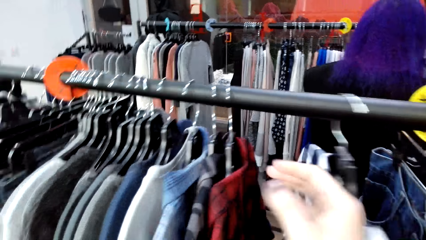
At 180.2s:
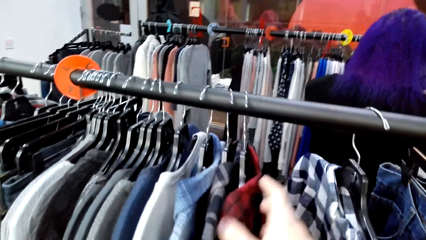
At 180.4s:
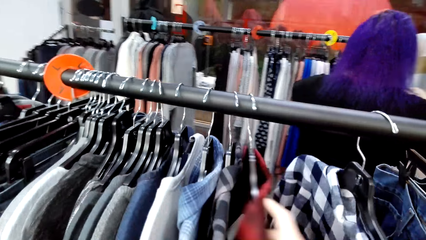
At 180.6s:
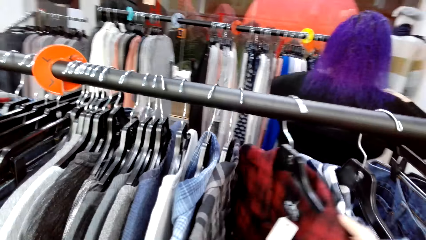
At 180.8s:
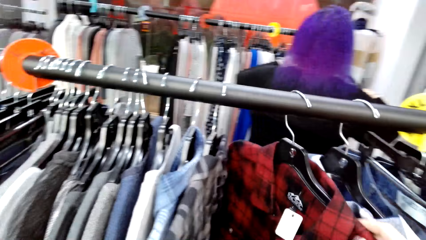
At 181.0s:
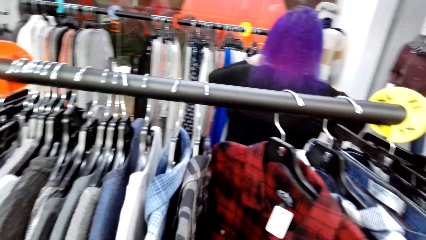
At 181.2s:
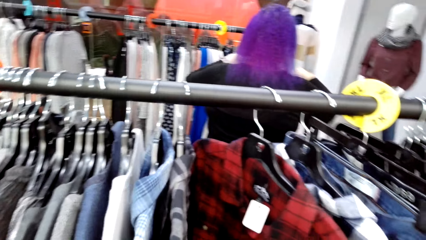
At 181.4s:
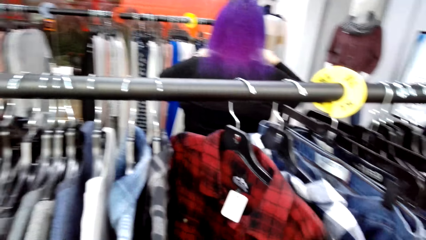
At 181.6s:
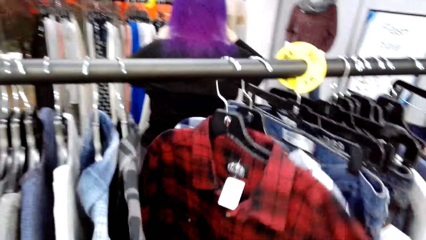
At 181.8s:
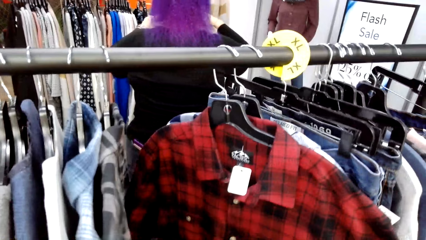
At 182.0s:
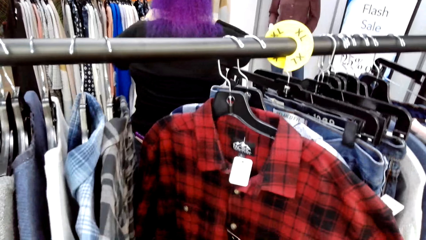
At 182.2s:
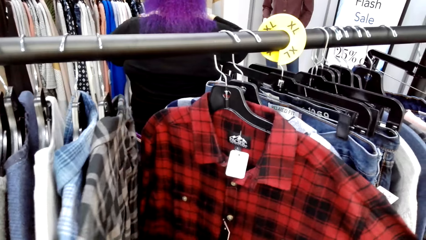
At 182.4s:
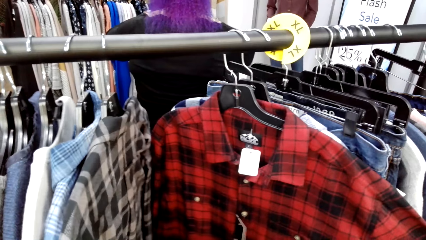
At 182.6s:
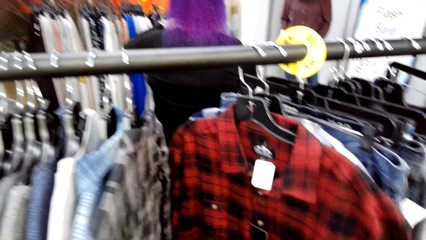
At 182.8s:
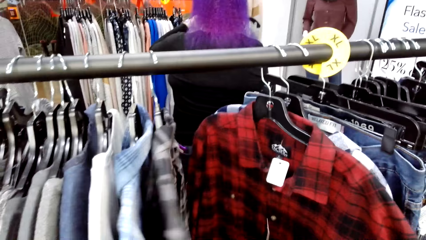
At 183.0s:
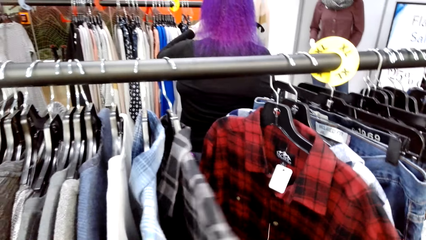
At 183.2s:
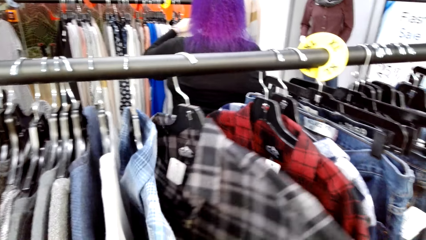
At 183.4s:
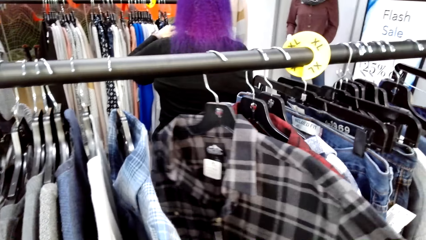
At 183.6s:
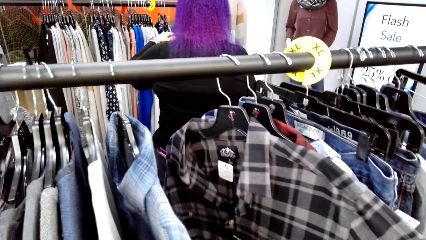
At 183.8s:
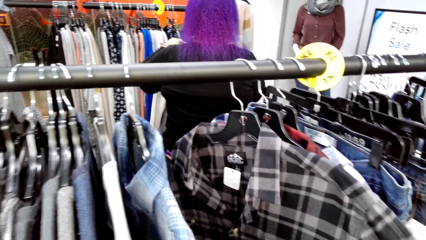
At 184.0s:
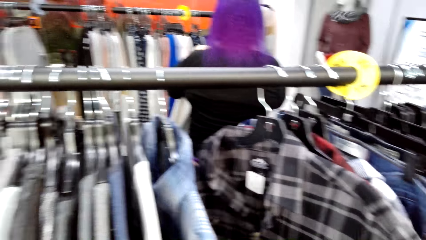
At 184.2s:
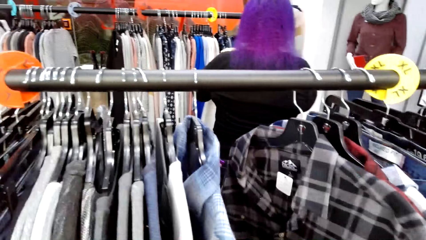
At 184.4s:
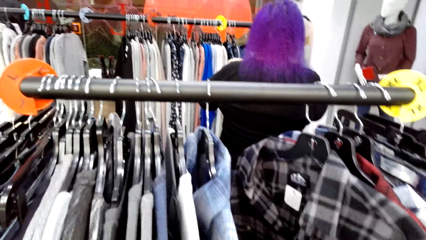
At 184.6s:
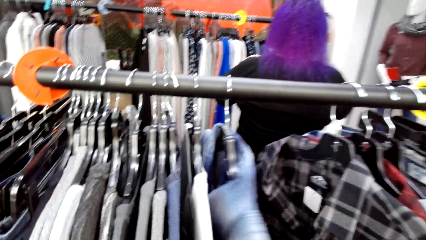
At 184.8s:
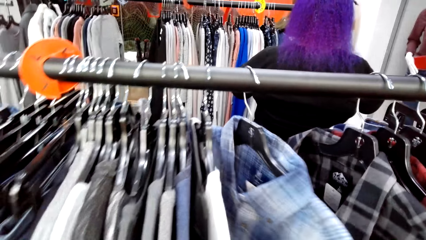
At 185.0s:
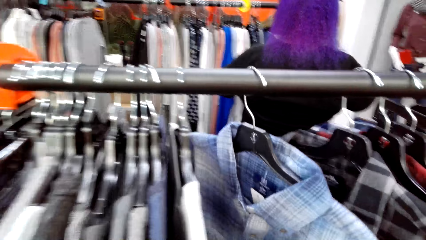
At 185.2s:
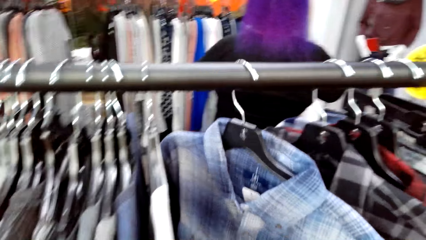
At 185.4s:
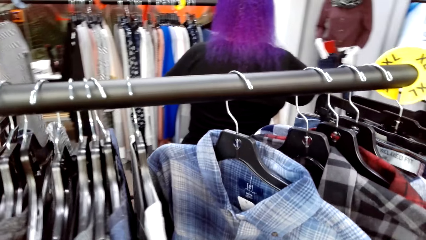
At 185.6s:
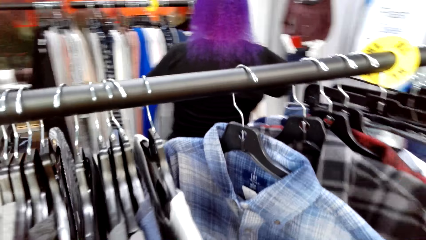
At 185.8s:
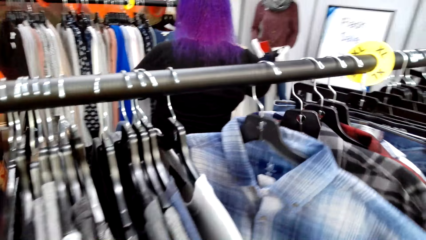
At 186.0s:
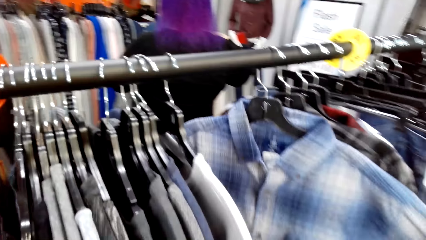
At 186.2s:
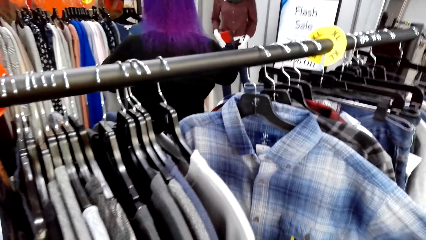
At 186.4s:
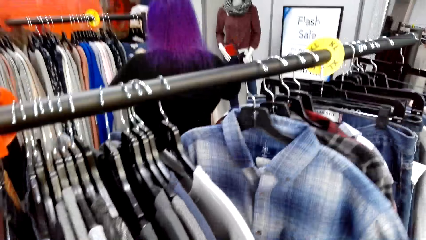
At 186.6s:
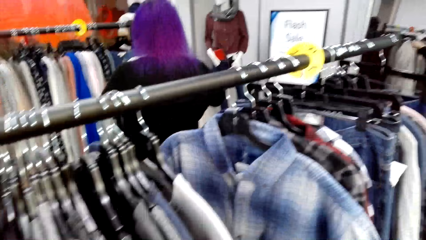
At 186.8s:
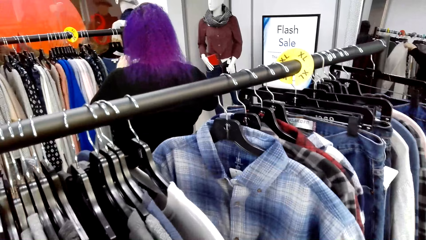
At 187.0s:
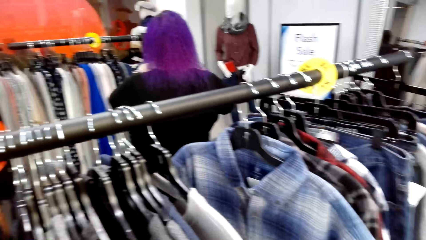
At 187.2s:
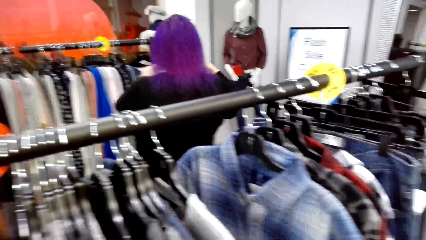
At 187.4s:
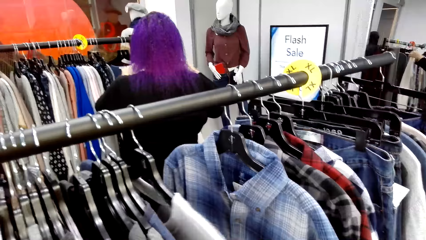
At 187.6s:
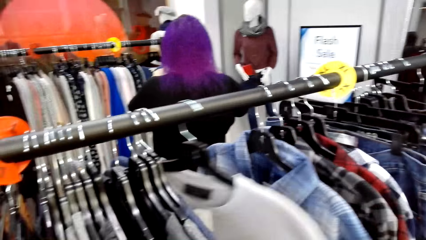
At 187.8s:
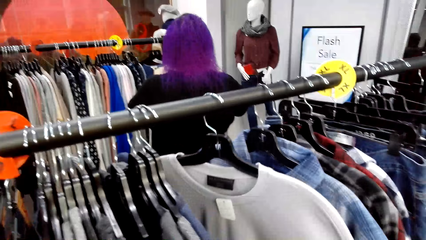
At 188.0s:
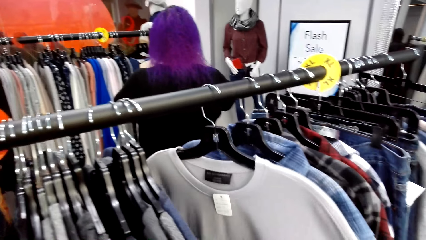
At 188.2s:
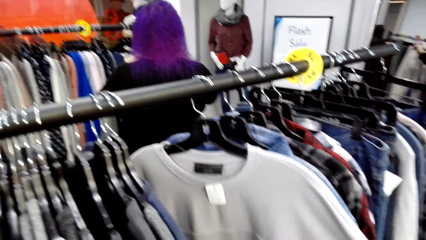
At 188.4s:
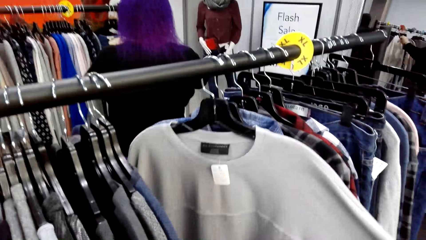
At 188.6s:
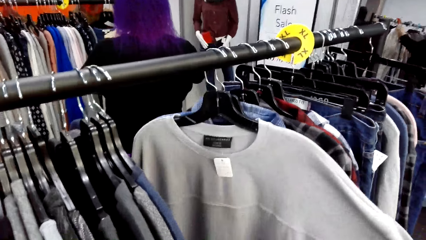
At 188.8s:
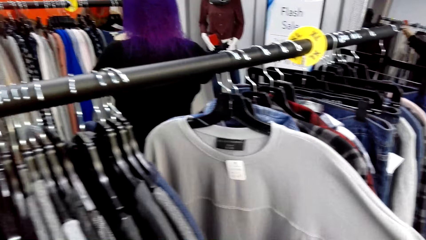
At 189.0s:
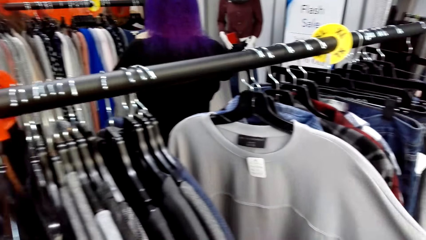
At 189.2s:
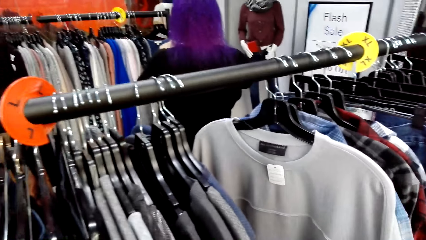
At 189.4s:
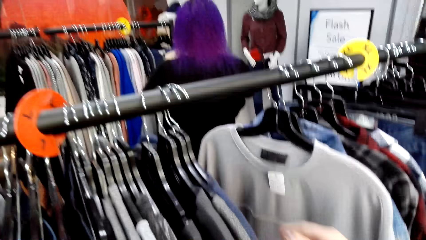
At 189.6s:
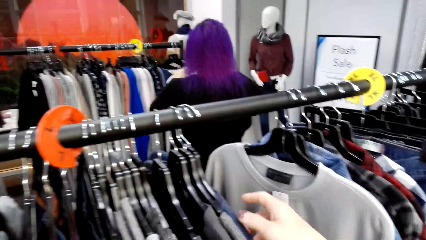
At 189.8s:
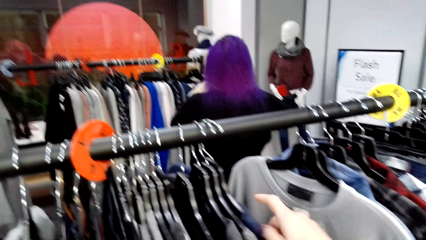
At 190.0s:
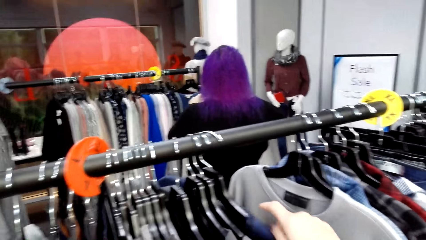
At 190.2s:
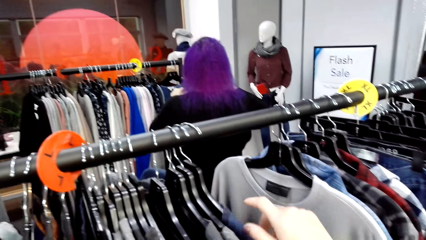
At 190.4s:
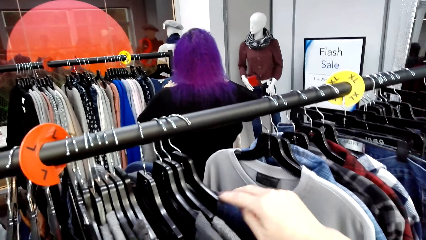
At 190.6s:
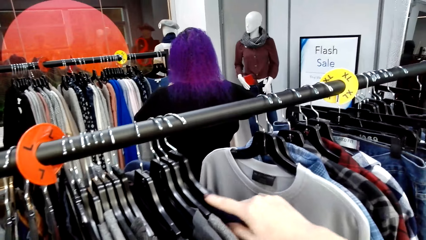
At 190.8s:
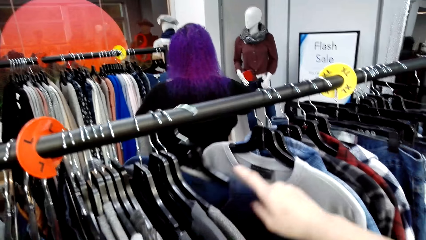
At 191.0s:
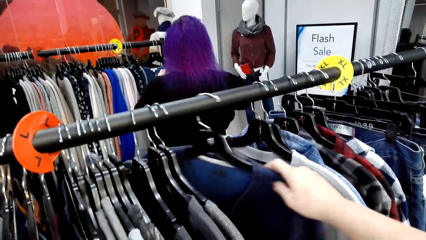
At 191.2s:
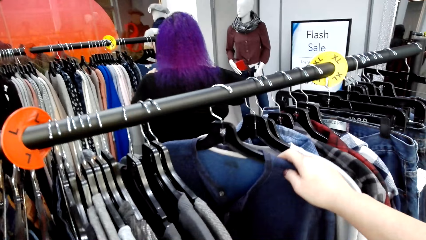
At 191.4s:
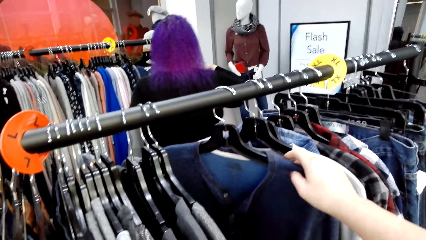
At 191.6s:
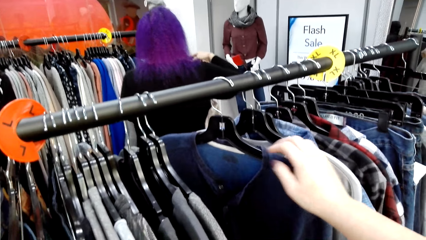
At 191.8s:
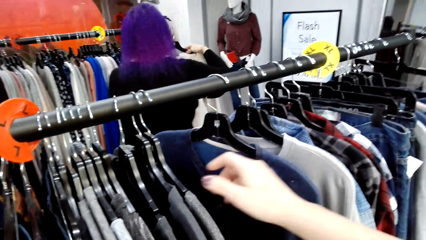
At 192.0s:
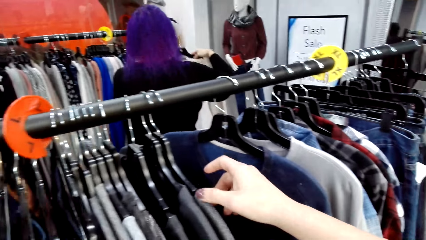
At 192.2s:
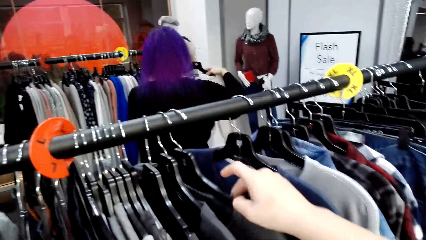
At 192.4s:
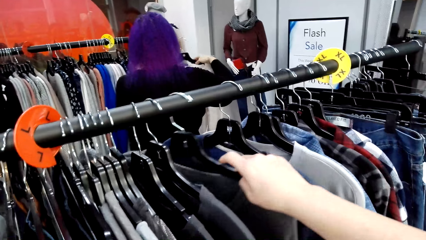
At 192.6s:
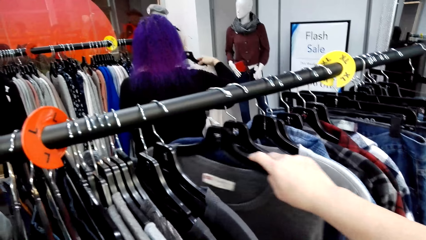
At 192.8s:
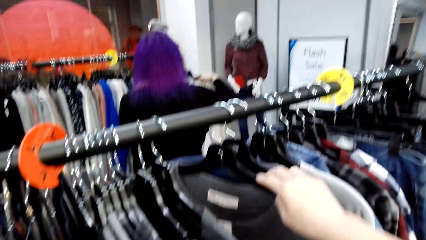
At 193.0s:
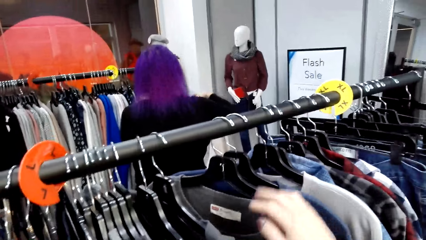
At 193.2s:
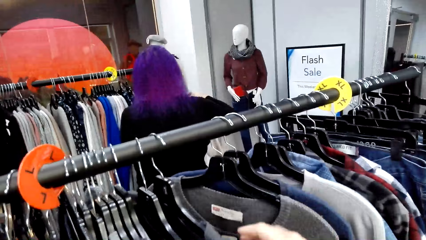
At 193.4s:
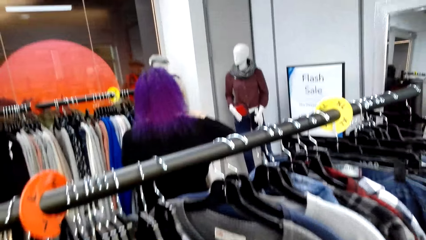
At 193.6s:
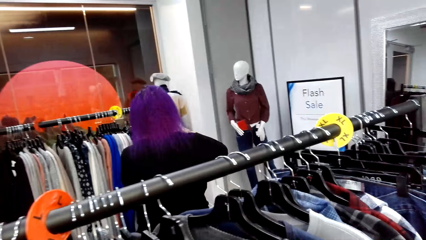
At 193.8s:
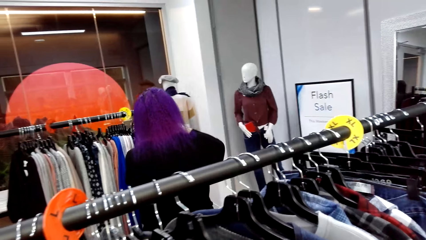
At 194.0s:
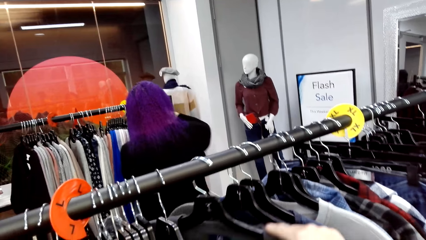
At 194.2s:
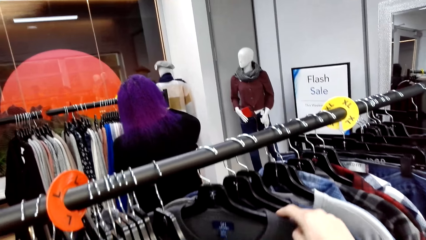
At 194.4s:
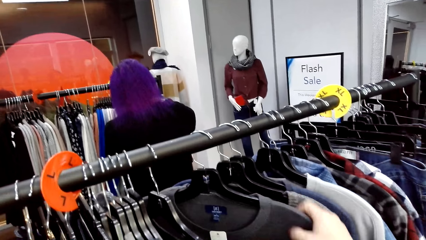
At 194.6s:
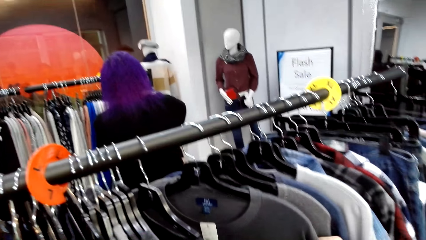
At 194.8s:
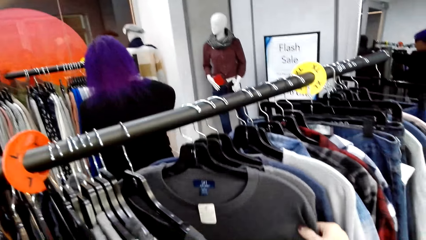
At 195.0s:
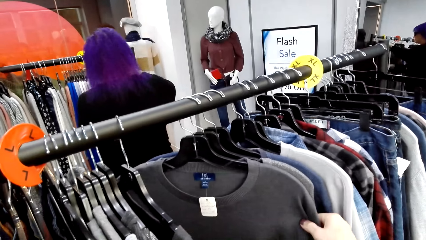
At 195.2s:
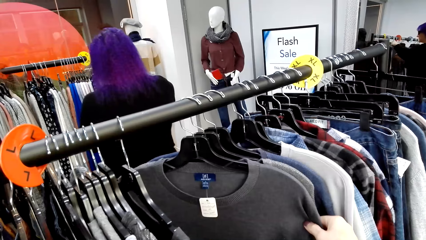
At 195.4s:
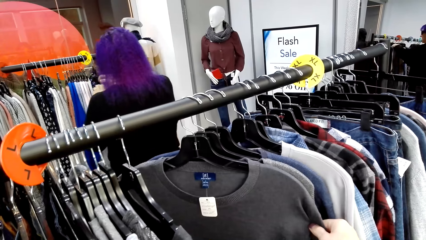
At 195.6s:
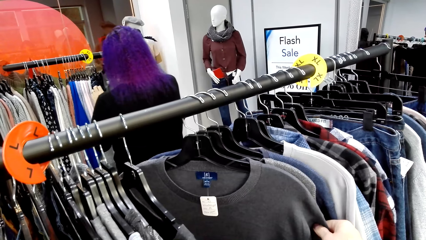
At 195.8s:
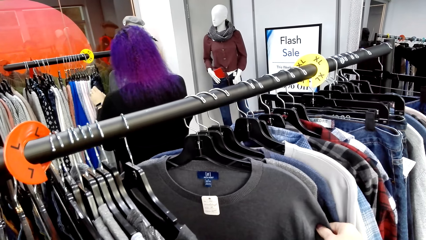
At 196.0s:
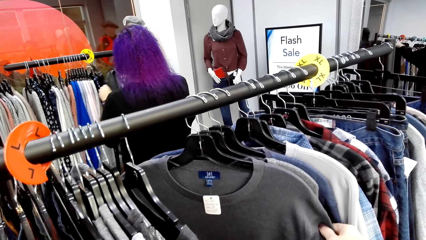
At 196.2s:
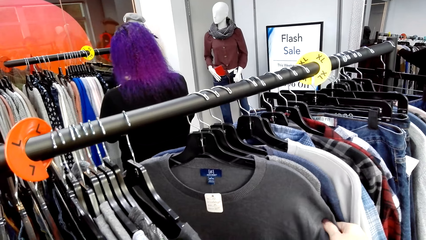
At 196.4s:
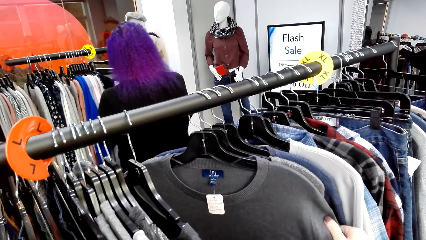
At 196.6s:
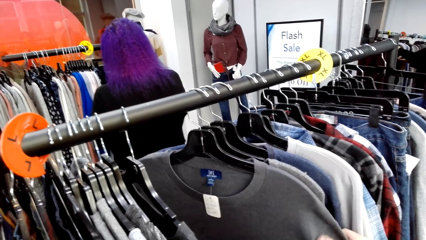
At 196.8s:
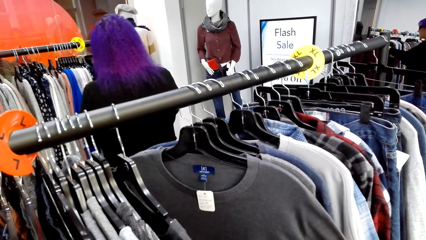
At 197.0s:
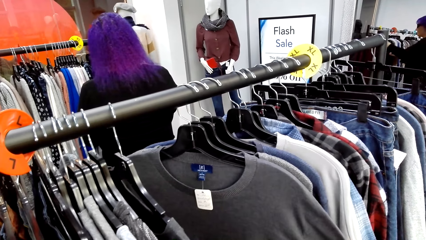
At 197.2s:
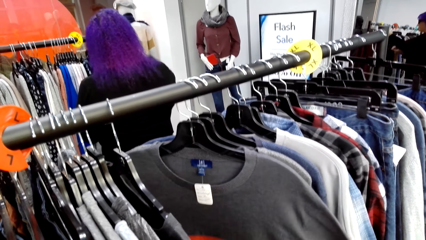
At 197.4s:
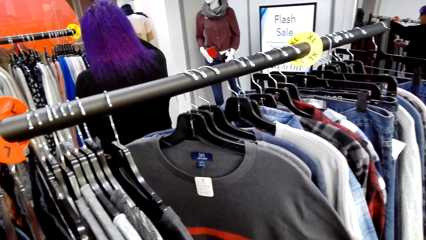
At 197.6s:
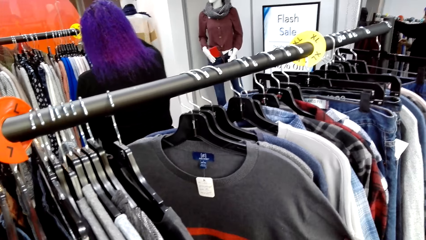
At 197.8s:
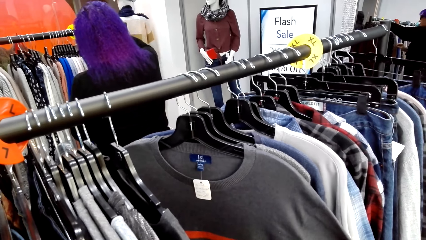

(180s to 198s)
The camera wearer looks at a cloth. A lady puts the cloth on the hanger. The camera wearer moves the clothes. They look at the cloth. They look at the cloth repeatedly. They move the cloth. The lady hangs the cloth on the rail and moves the clothes.
